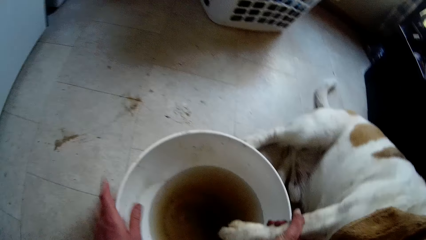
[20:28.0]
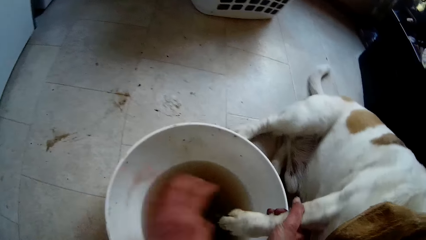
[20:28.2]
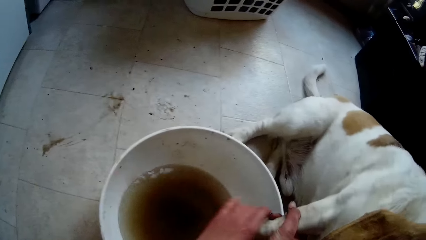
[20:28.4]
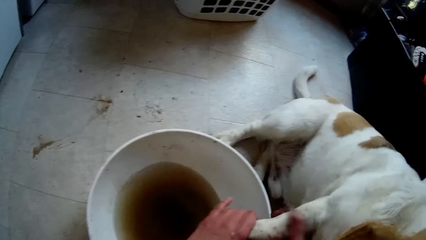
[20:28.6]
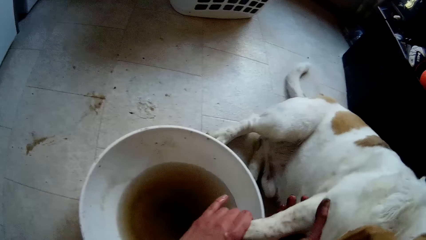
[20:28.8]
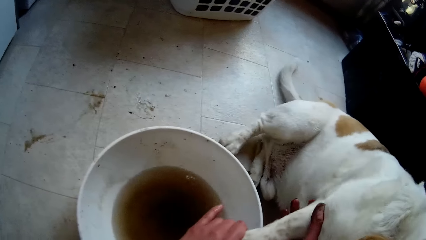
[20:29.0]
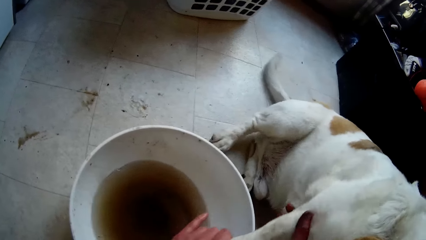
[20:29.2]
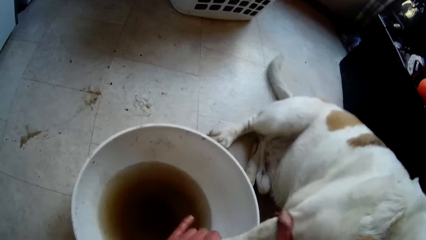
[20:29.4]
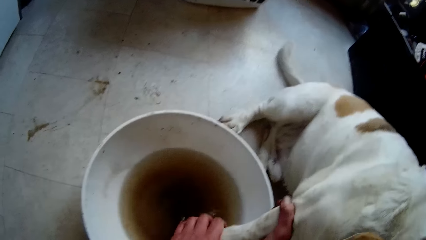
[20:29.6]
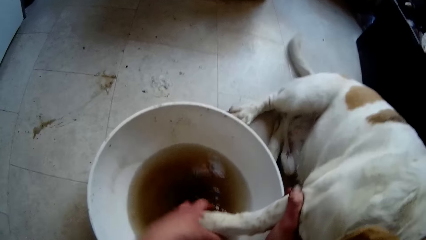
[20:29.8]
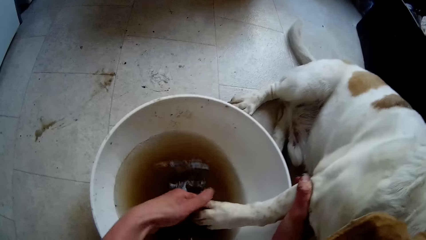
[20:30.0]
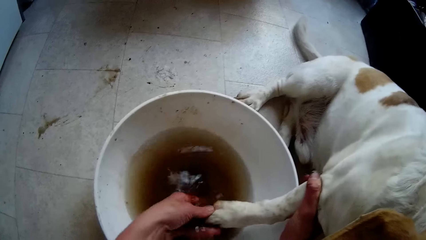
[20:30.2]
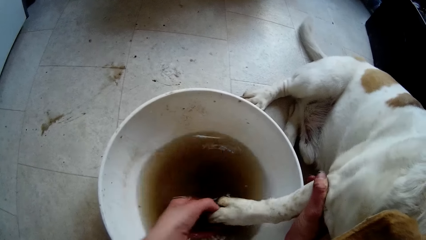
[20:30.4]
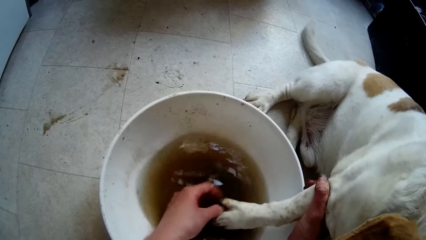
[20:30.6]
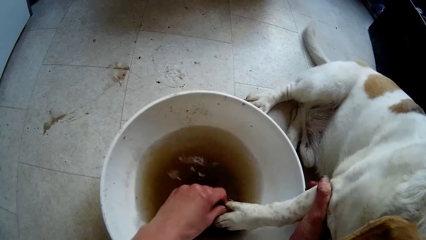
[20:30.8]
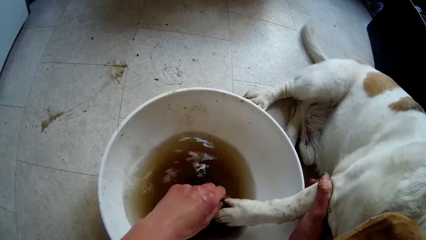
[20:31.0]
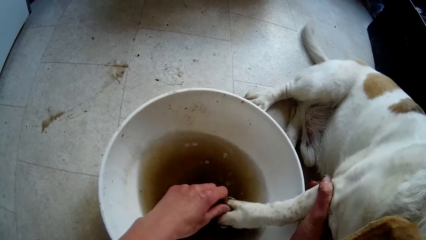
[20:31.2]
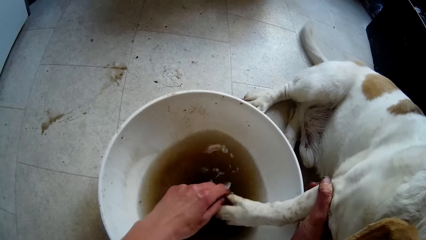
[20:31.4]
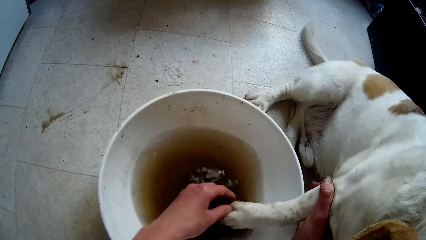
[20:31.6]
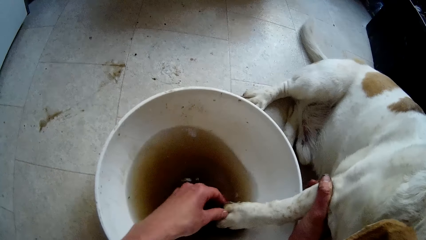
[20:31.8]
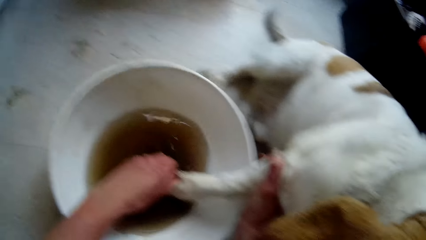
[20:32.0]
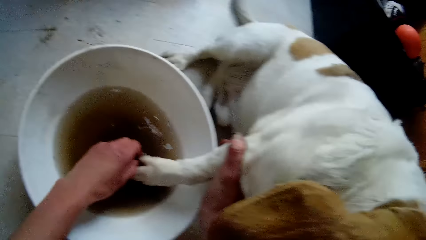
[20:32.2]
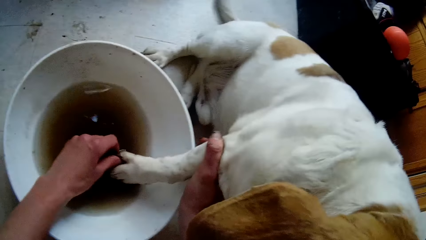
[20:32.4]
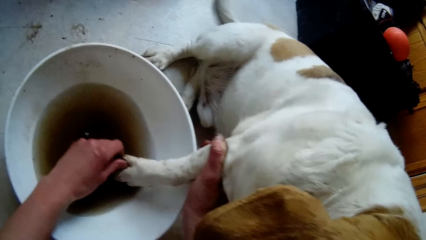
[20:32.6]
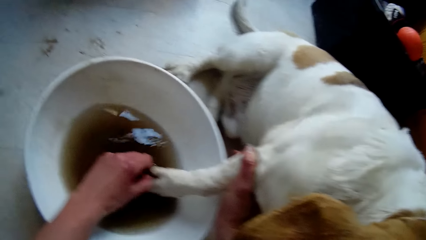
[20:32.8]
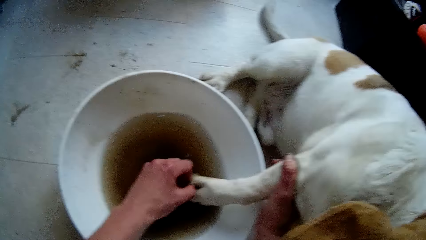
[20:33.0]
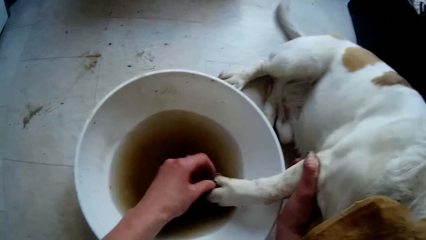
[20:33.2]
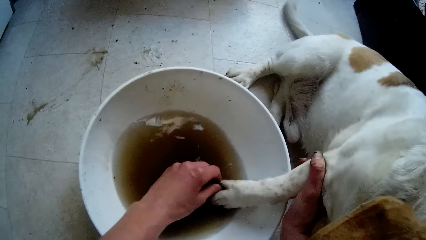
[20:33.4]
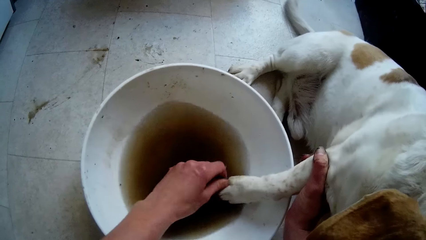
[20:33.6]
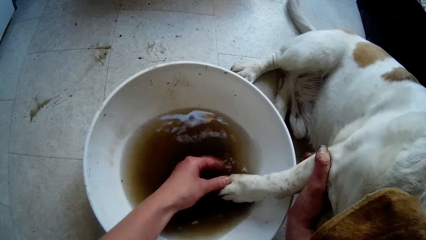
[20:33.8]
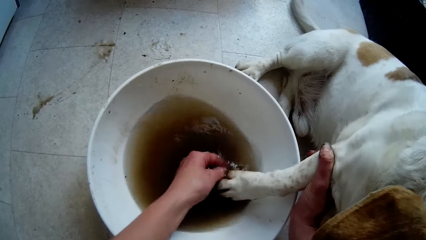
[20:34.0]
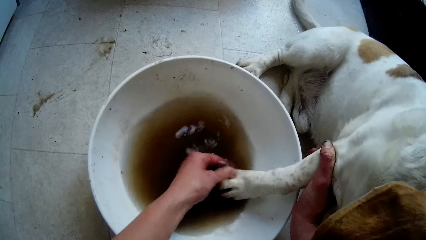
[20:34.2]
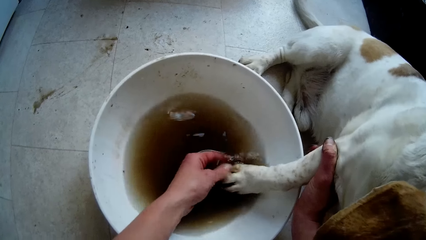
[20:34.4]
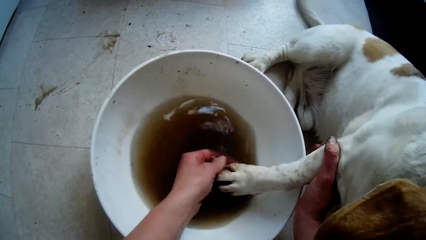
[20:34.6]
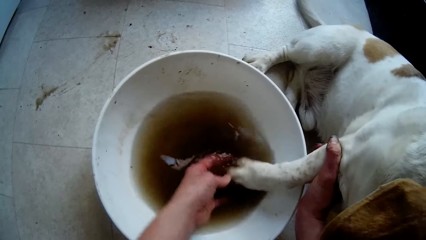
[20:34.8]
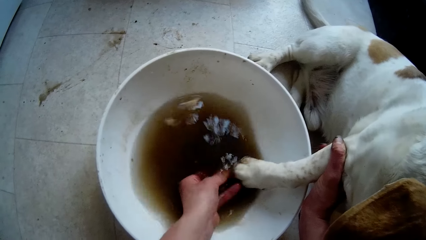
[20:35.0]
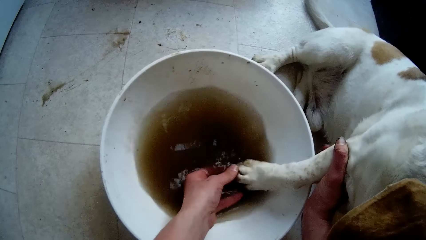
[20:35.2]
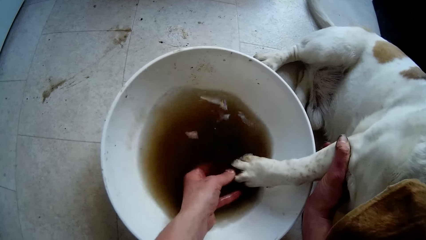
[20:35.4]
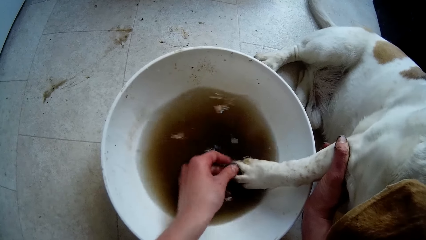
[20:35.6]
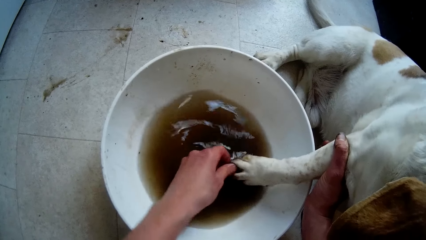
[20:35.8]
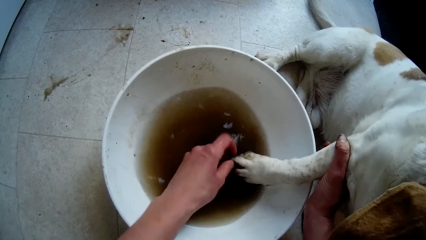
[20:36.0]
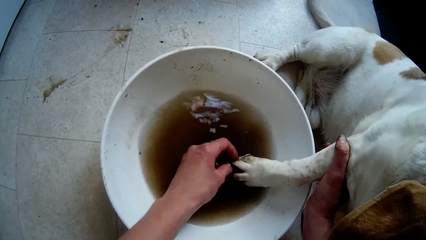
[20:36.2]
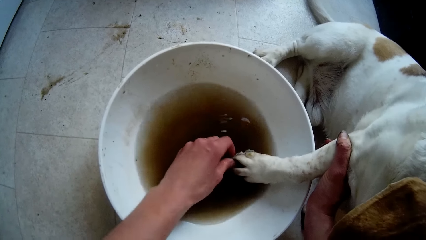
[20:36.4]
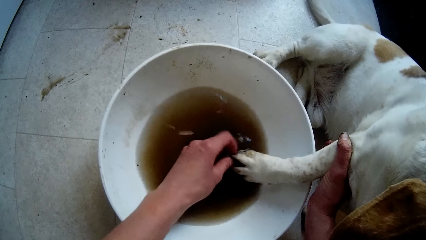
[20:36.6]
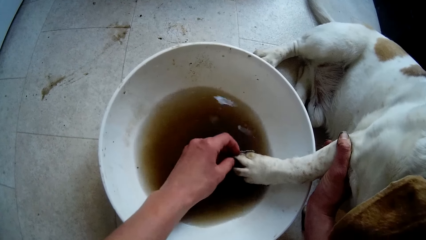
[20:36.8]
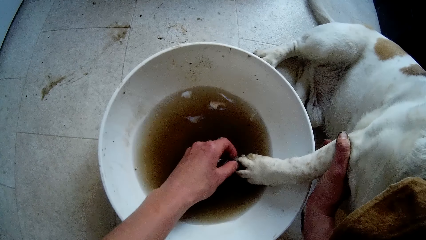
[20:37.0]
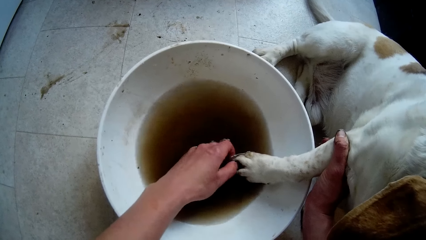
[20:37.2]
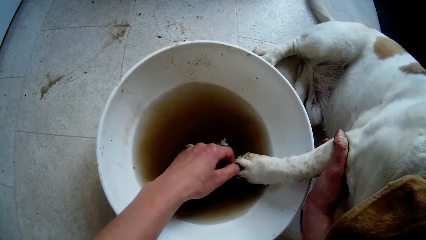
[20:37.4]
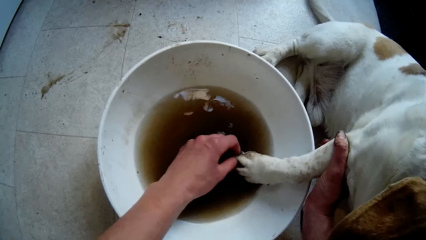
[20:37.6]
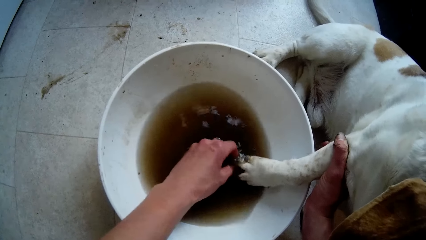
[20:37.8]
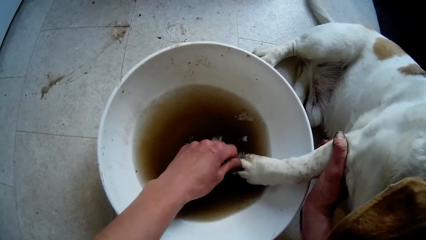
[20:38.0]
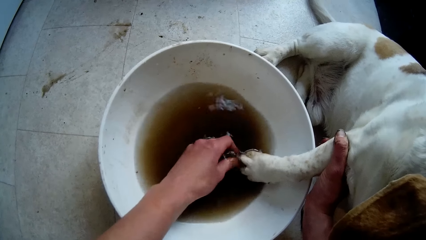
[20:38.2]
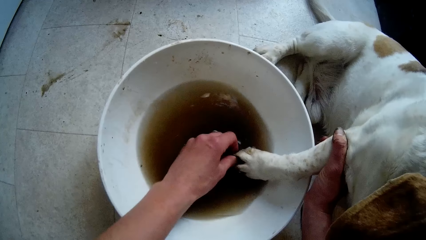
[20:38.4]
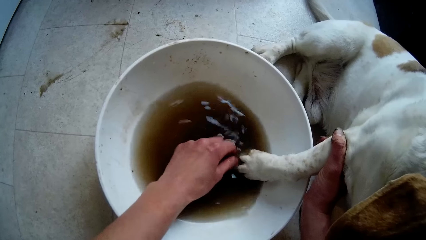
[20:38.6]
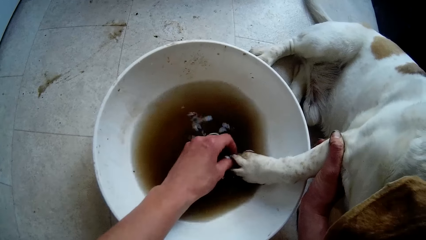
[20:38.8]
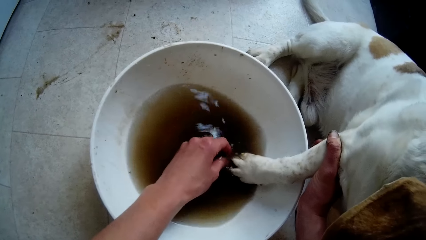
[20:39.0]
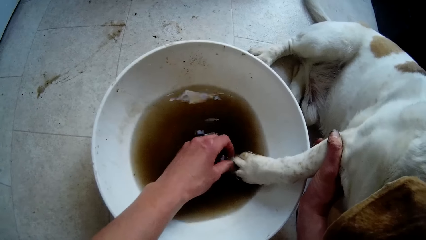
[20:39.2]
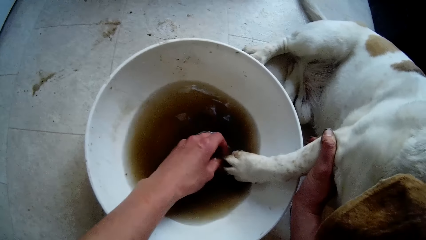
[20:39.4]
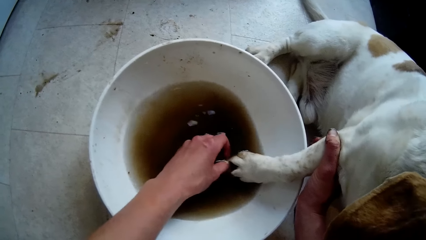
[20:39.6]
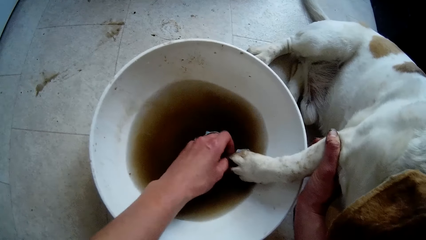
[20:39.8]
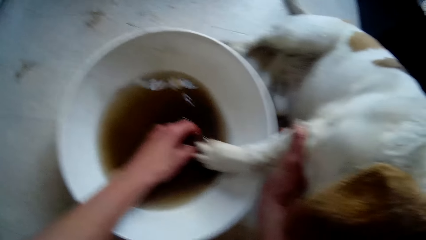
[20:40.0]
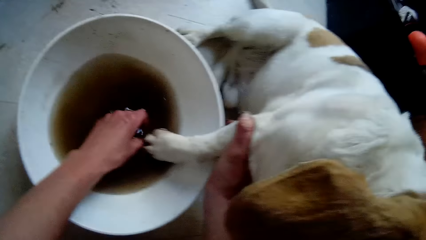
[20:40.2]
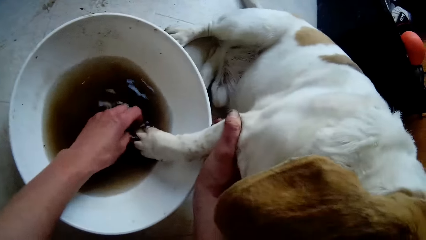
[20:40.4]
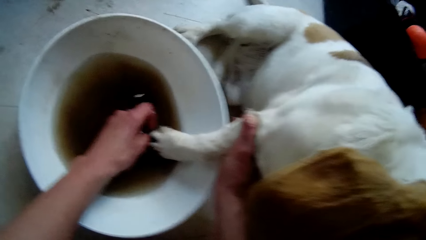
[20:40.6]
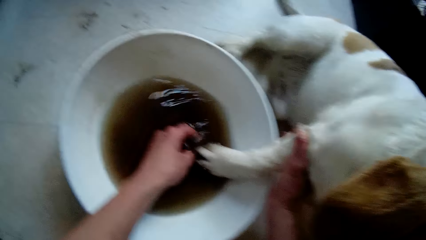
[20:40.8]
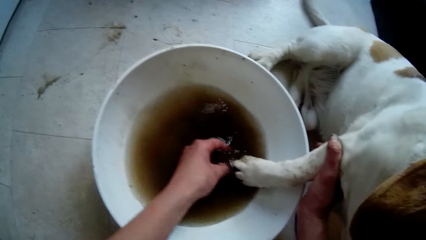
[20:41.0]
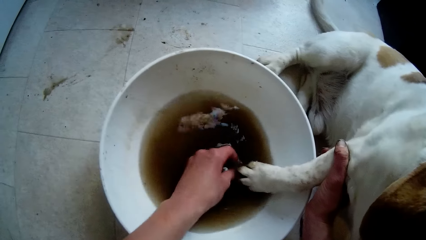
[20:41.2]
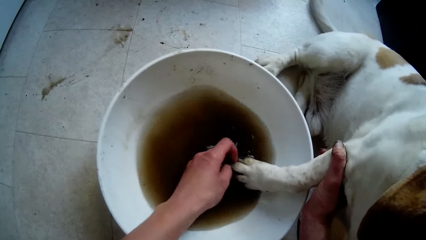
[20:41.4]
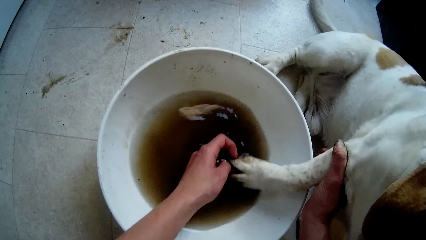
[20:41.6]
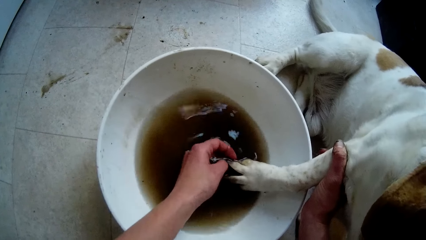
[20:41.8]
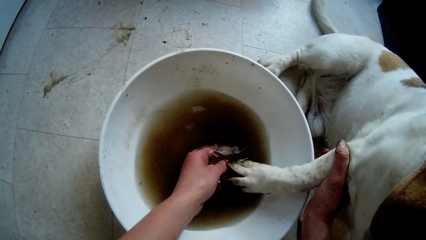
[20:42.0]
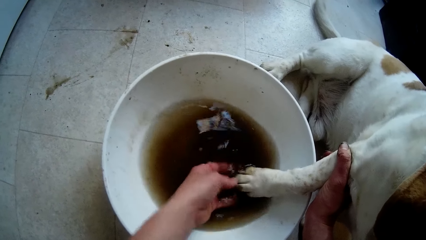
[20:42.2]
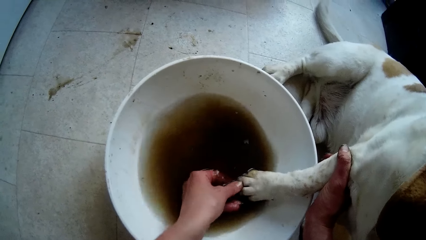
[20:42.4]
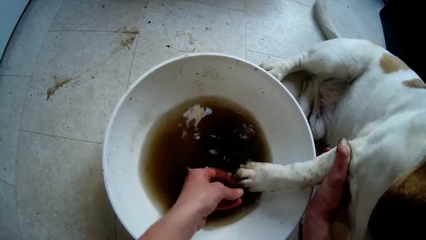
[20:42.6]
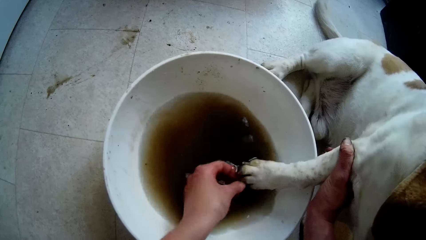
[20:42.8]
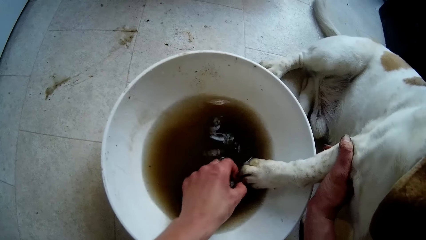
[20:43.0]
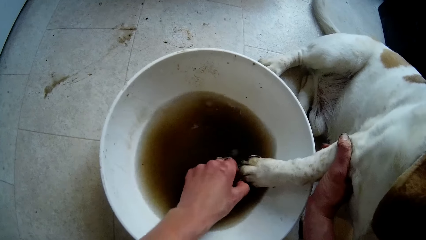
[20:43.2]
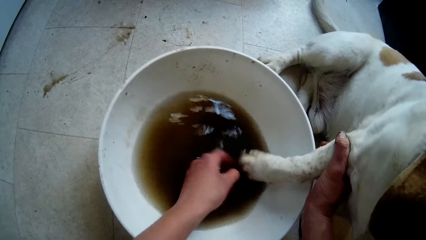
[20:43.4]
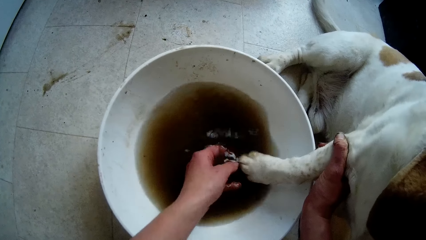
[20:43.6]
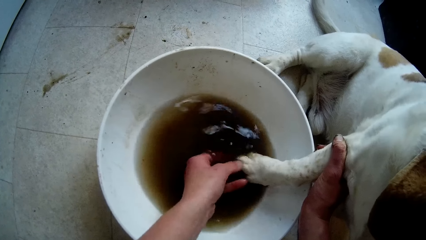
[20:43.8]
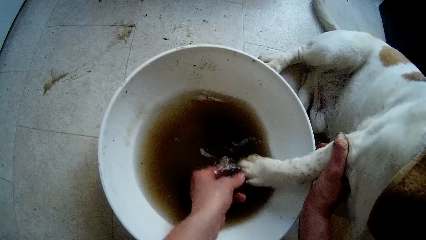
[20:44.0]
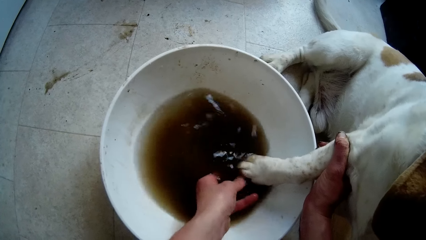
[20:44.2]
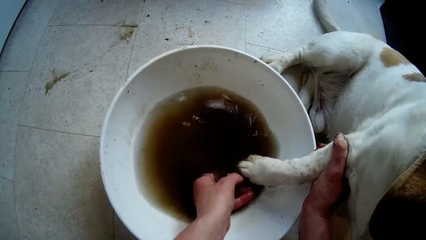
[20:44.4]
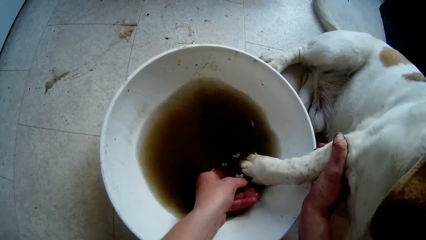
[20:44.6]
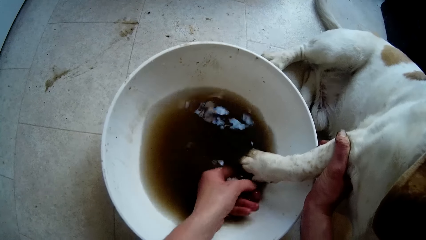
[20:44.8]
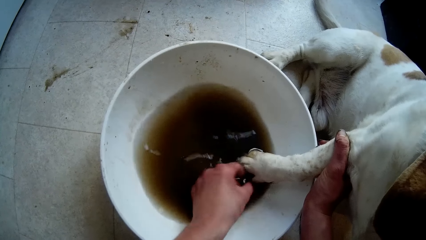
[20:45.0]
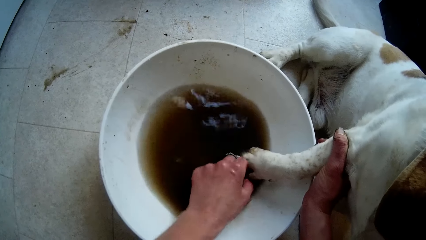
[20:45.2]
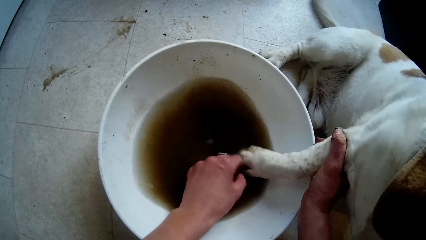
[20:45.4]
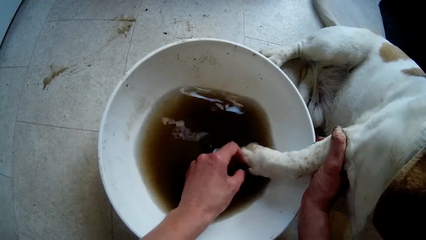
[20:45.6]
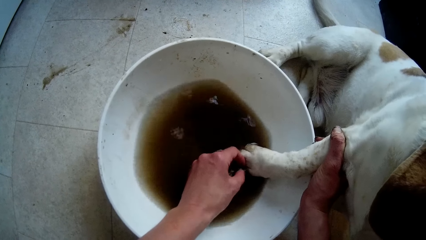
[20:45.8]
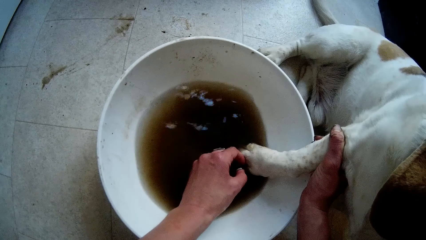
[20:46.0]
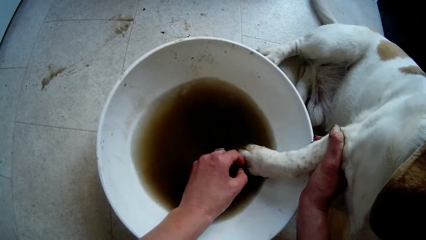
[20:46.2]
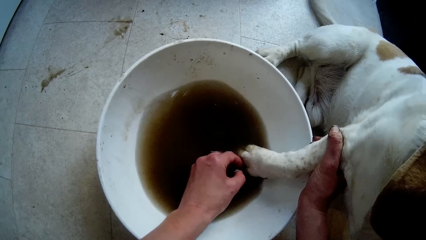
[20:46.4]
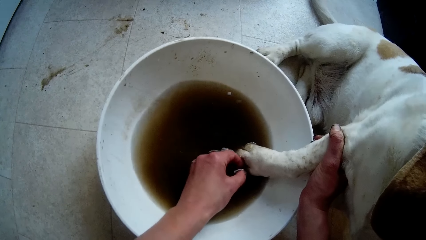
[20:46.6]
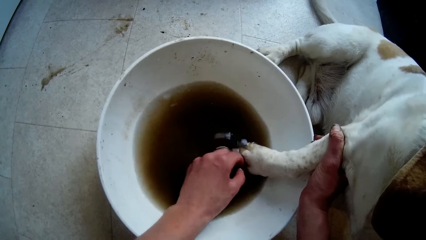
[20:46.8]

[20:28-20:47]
The camera wearer raises the paw of the dog with her left hand. She washes the dog leg. She washes the dog leg again. She talks with the dog. She washes the dog leg. She washes the dog leg again.
